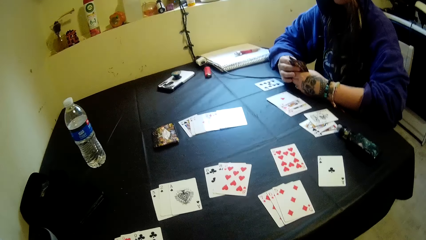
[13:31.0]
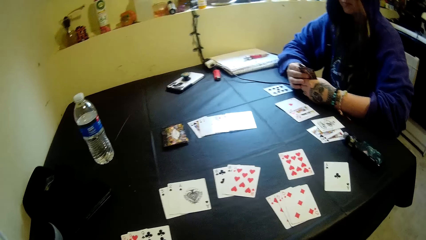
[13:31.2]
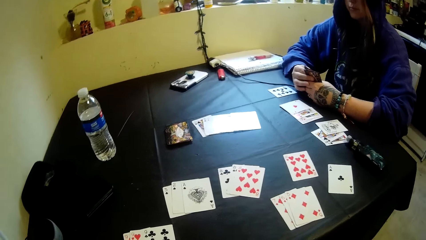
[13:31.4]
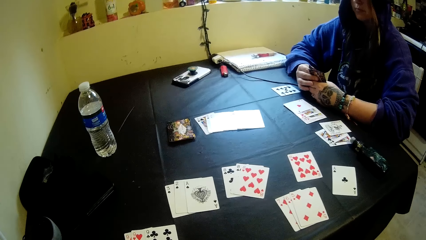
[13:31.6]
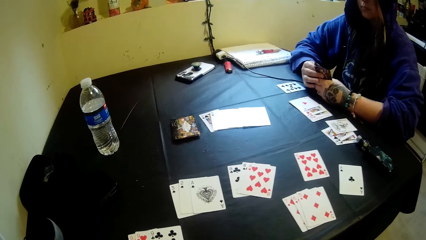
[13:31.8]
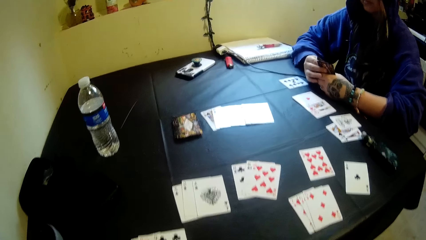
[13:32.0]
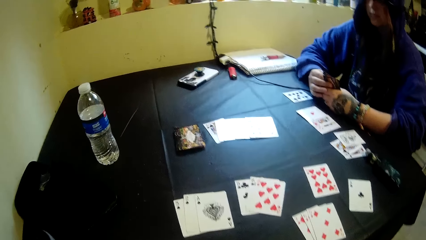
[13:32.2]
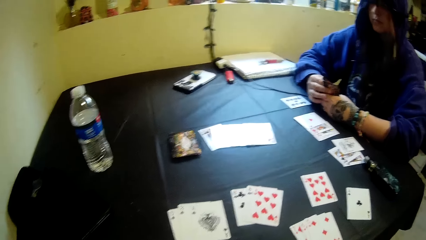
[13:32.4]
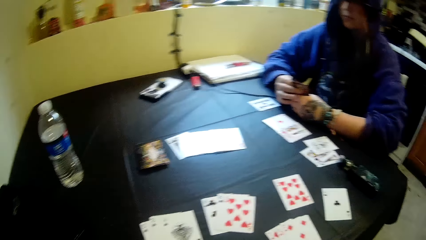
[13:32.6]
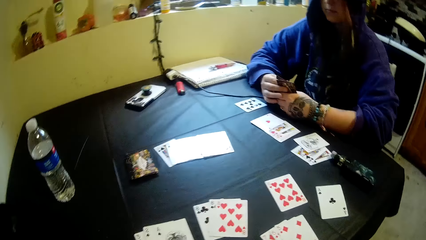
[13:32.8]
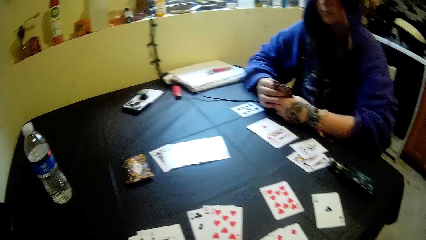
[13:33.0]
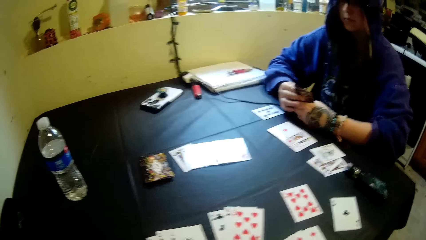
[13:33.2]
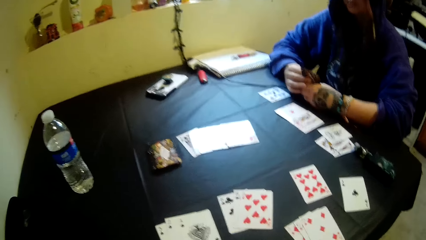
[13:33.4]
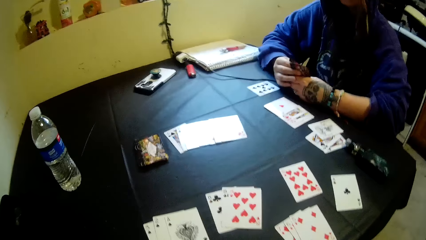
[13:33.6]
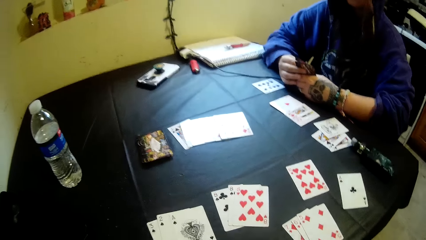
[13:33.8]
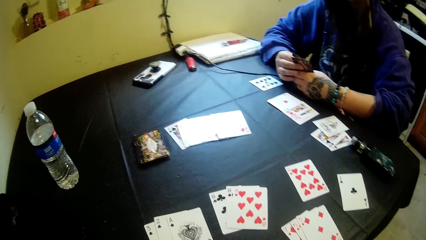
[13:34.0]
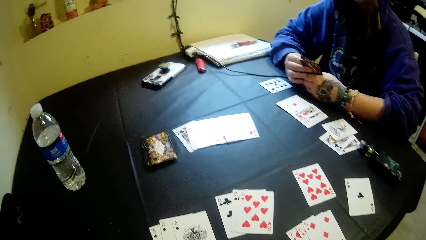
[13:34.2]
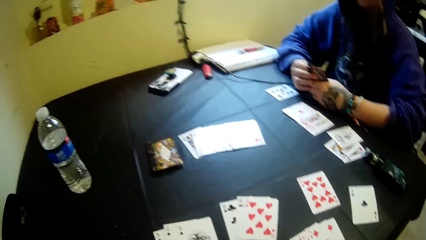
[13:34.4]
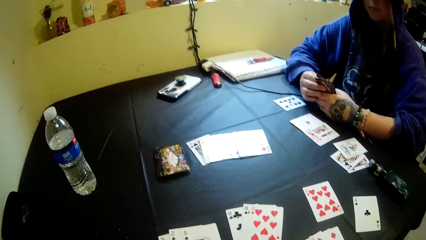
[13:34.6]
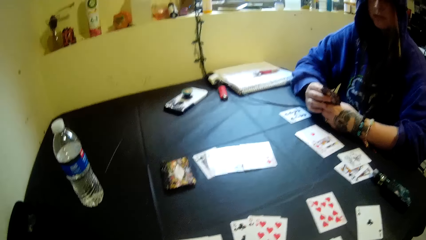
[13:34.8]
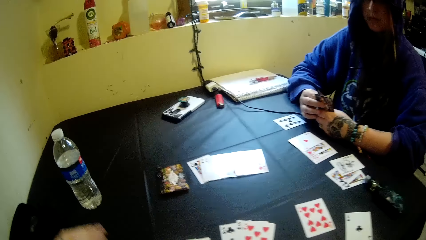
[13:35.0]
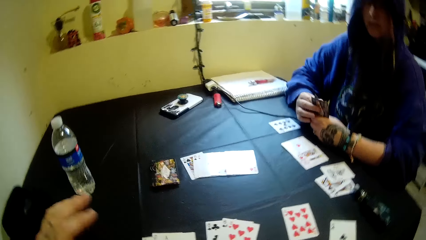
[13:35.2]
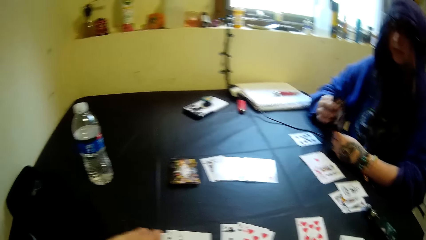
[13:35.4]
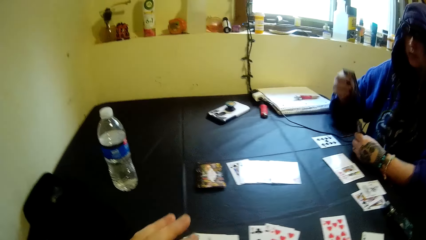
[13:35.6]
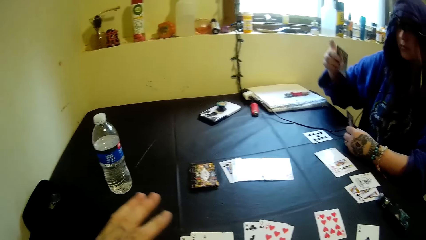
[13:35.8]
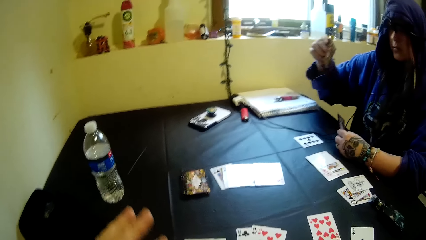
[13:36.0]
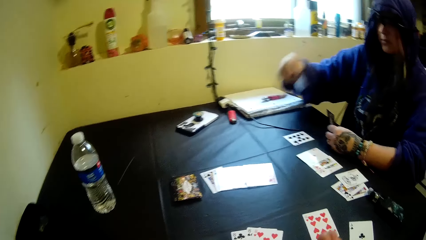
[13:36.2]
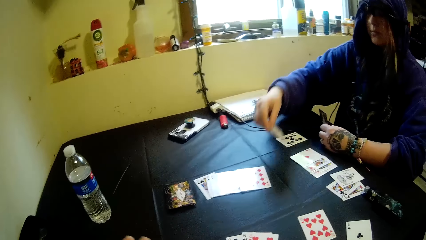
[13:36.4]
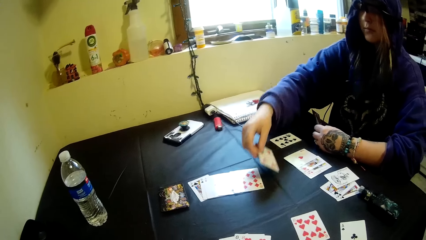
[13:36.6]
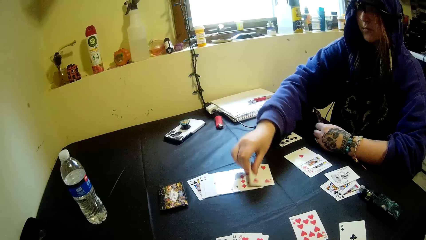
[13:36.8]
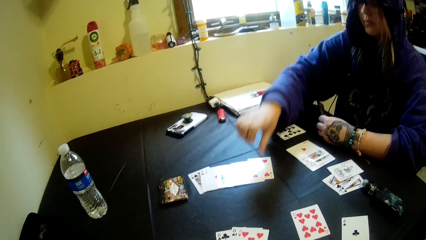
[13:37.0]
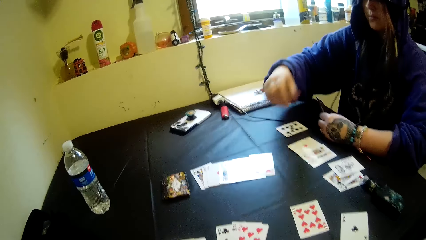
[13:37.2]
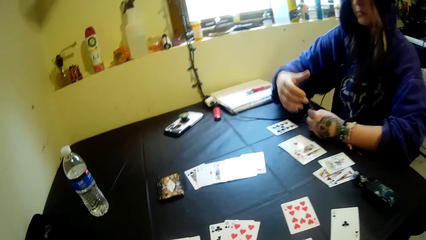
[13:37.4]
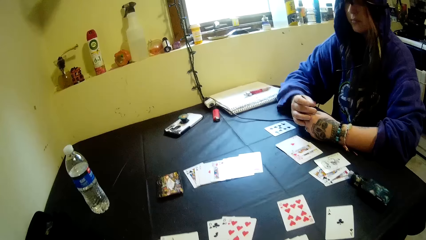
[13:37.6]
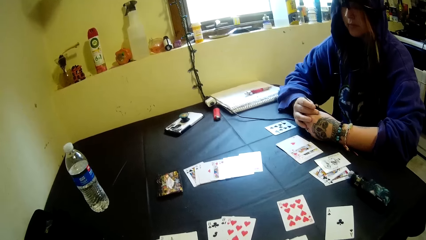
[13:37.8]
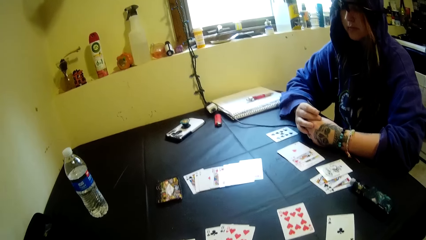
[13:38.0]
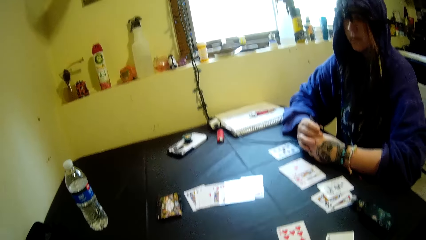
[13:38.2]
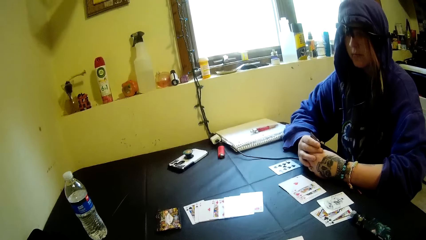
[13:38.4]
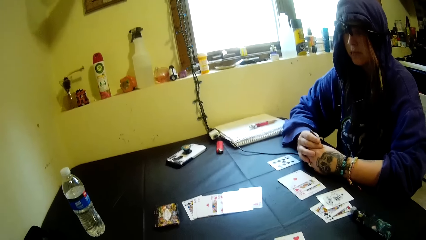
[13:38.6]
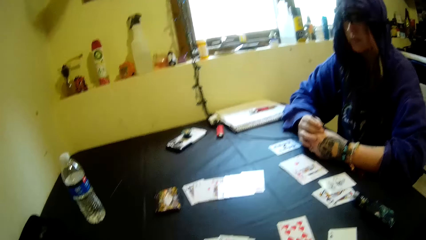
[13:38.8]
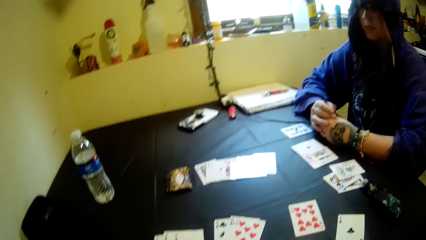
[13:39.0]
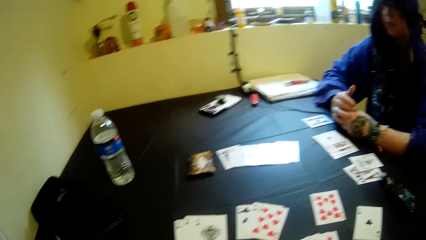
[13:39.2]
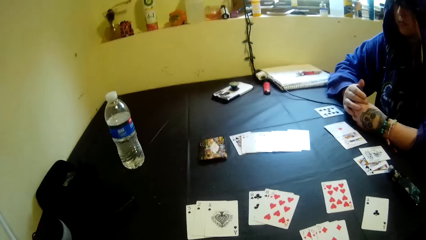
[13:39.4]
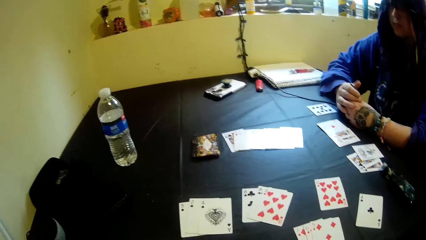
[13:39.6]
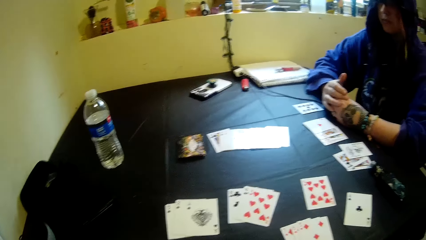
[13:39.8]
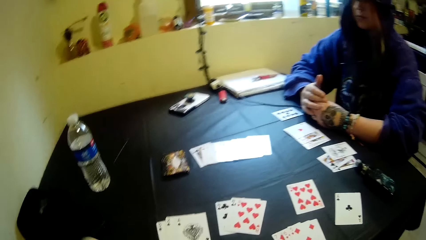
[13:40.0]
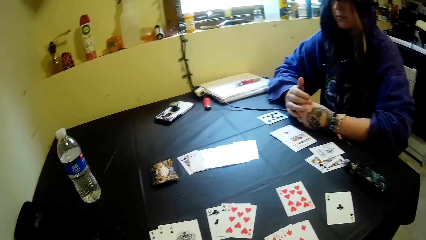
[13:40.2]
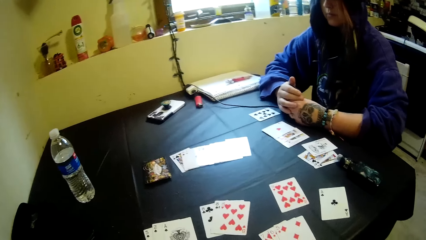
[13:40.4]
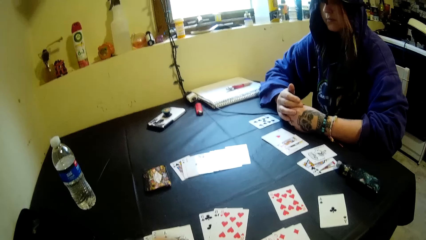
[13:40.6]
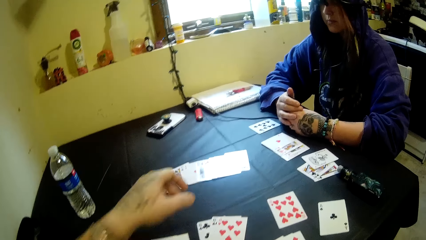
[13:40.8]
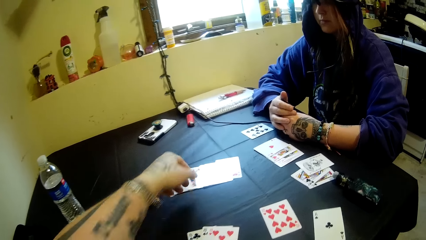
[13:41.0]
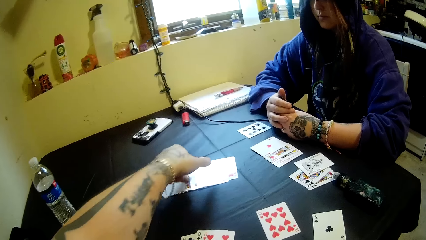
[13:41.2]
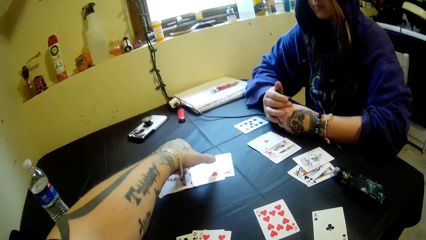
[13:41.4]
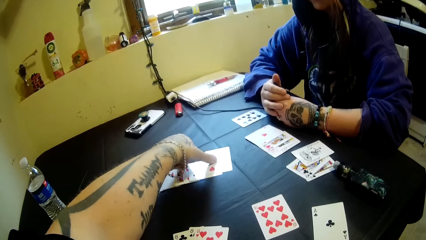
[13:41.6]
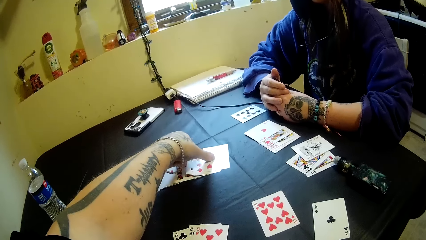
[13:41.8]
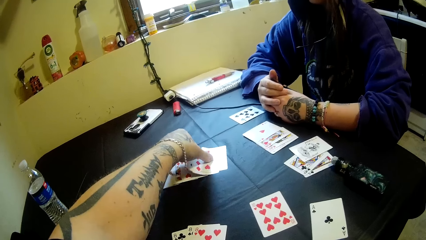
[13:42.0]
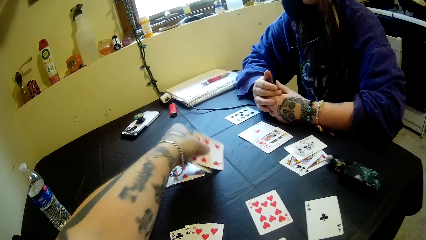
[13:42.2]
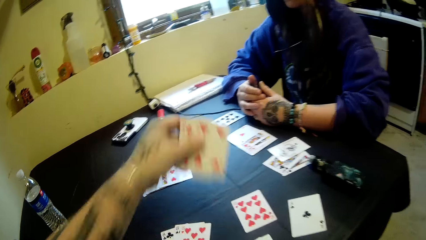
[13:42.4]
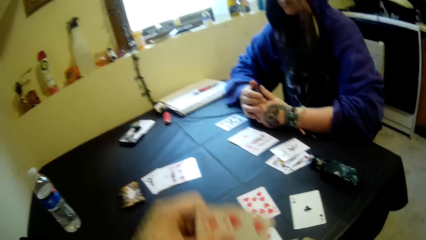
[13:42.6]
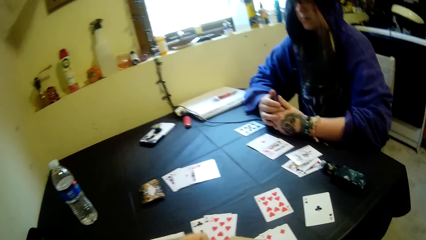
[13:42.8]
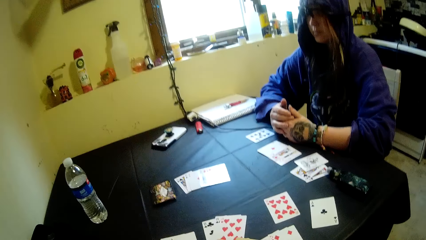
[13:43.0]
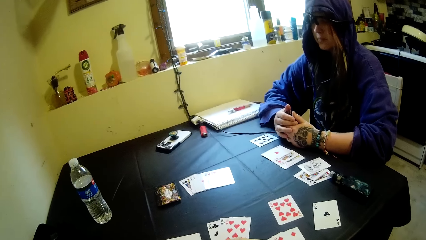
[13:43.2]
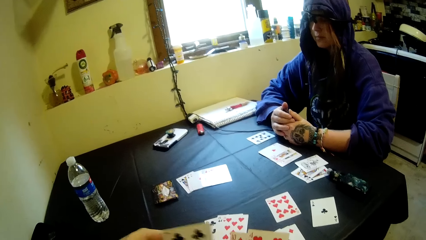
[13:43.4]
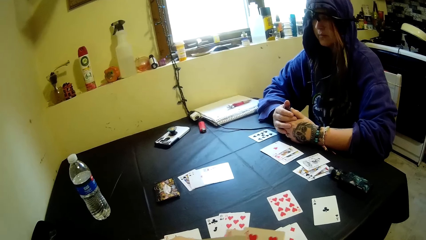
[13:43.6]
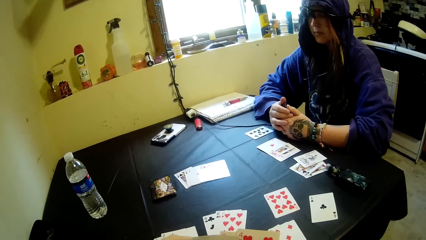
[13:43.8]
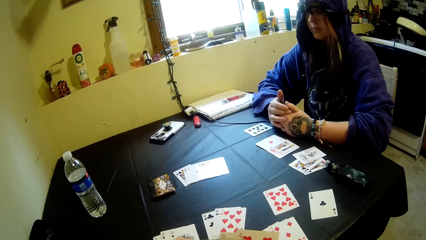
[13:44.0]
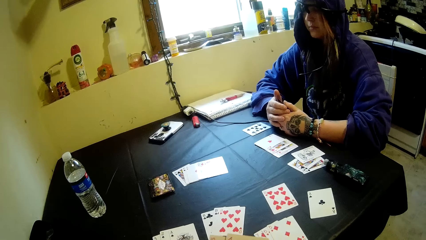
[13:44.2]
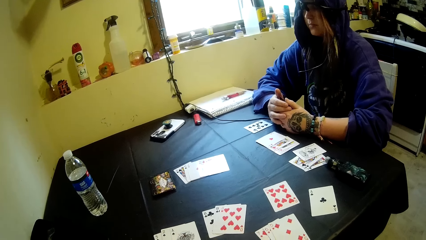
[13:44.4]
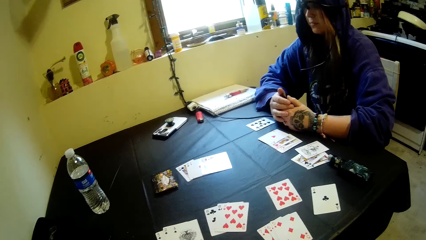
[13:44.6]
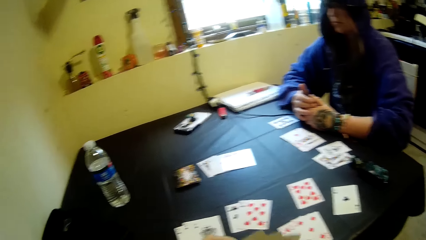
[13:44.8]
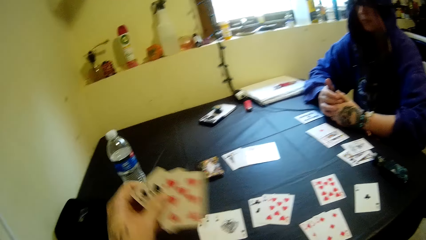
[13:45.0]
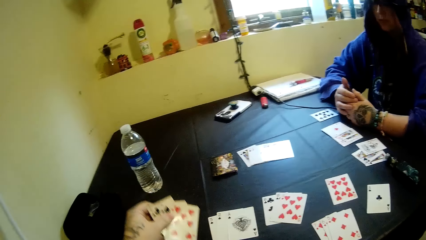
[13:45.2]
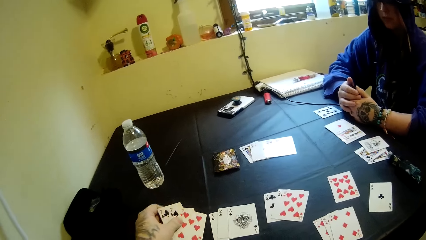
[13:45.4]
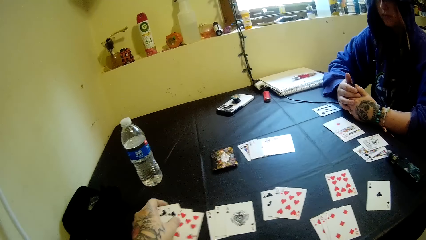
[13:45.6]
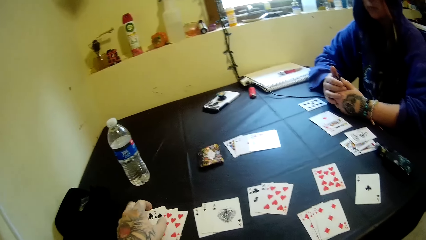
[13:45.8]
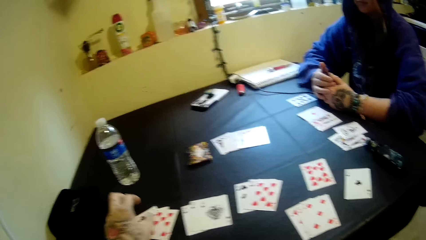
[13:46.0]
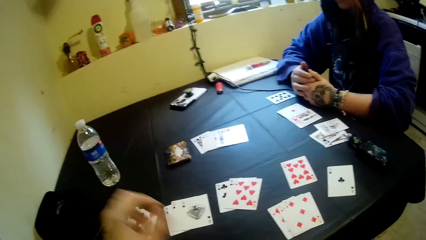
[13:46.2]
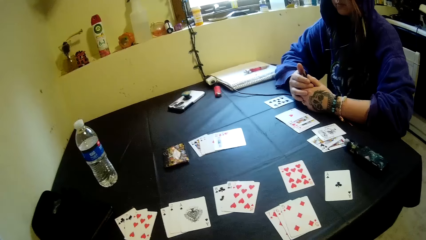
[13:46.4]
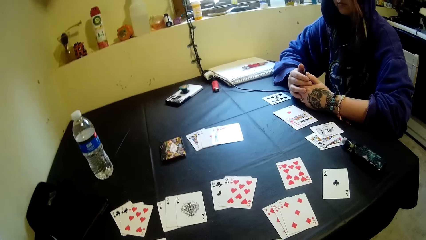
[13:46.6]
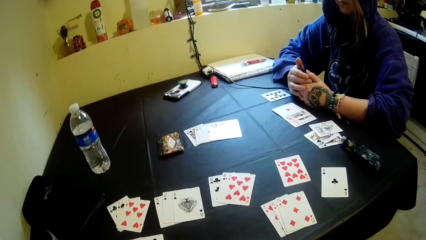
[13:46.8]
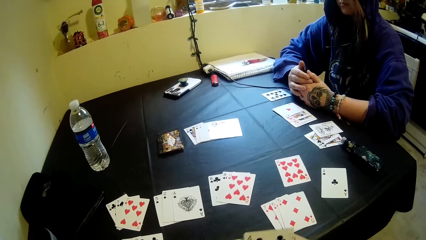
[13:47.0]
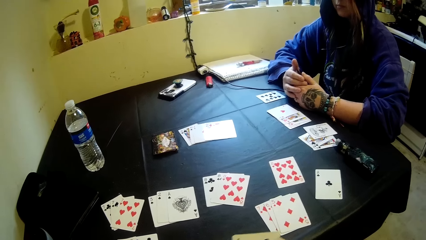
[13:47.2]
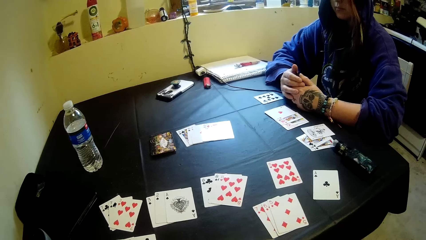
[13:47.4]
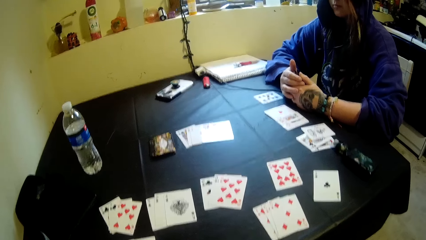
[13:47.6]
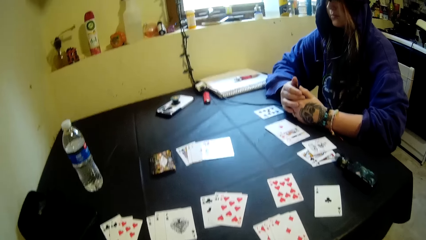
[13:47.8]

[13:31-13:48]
A woman puts a card on a table. The camera wearer picks two cards from the table with his left hand. He pulls some playing cards with the left hand. He places the cards in his left hand on the table. He shuffles the playing cards with both hands.
